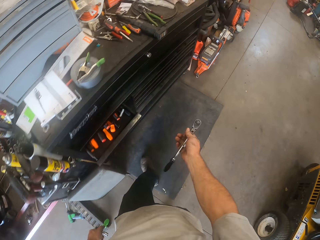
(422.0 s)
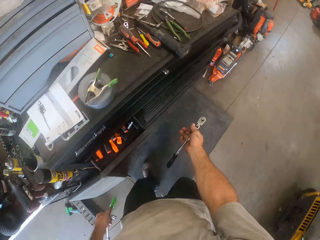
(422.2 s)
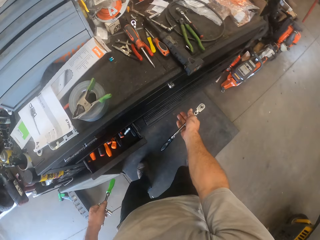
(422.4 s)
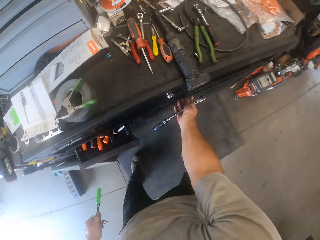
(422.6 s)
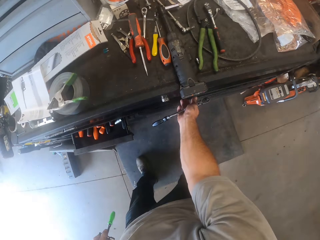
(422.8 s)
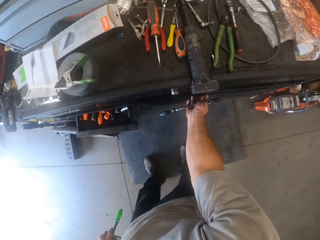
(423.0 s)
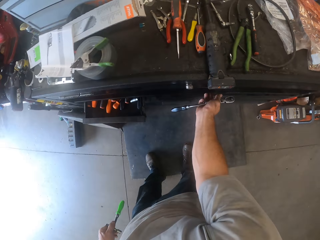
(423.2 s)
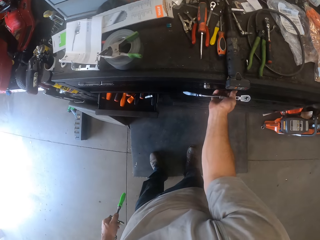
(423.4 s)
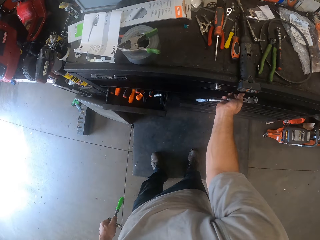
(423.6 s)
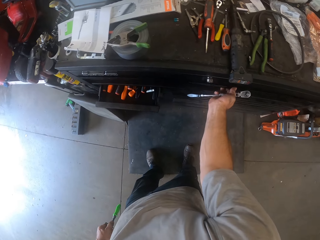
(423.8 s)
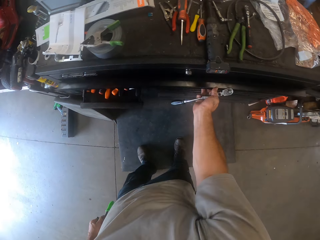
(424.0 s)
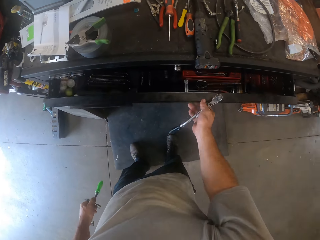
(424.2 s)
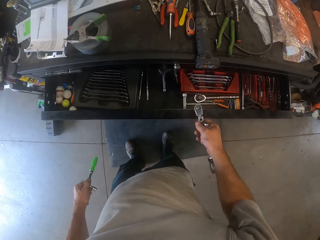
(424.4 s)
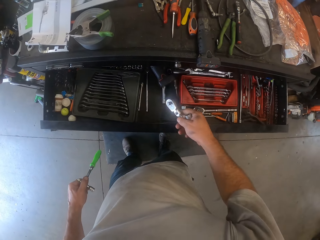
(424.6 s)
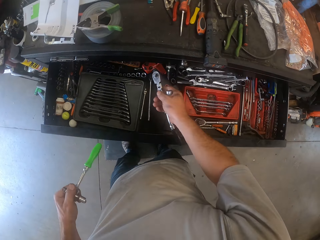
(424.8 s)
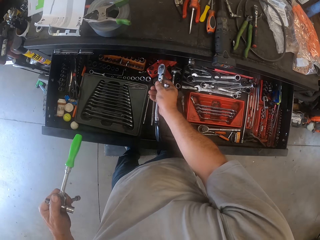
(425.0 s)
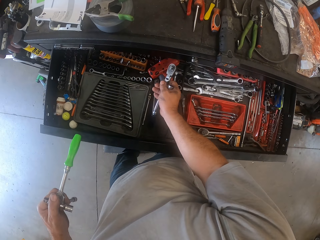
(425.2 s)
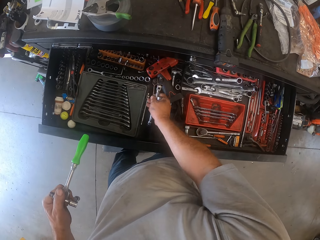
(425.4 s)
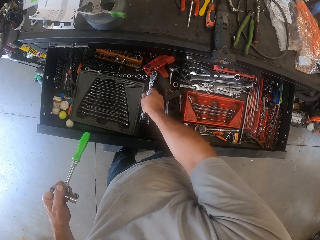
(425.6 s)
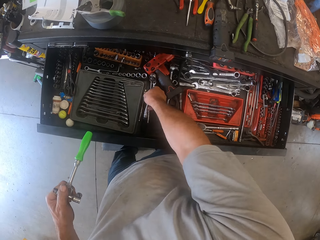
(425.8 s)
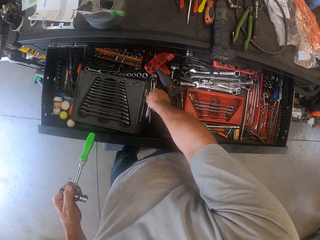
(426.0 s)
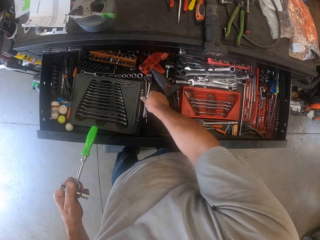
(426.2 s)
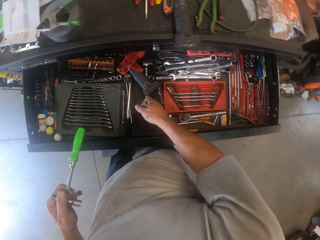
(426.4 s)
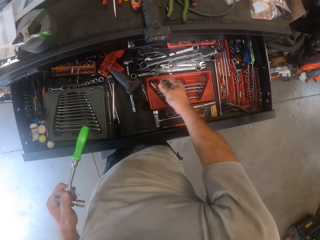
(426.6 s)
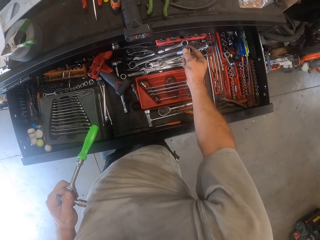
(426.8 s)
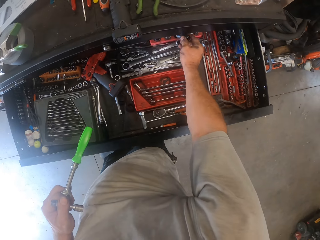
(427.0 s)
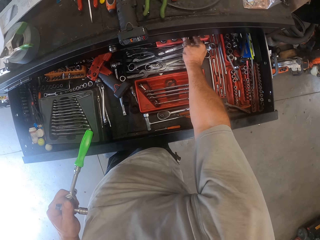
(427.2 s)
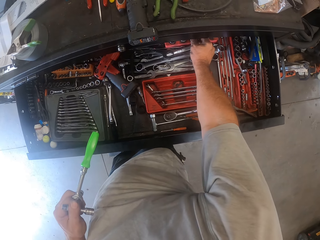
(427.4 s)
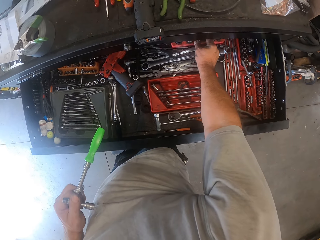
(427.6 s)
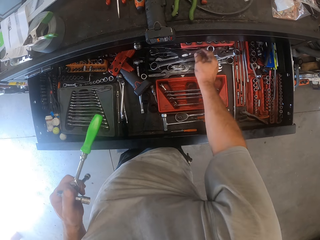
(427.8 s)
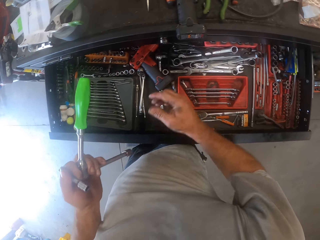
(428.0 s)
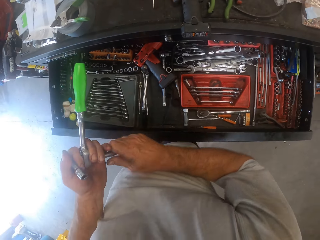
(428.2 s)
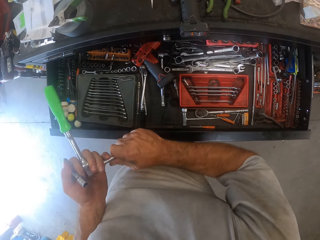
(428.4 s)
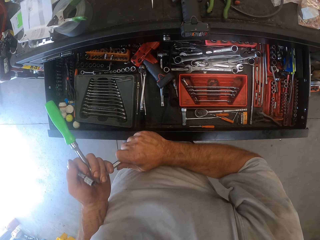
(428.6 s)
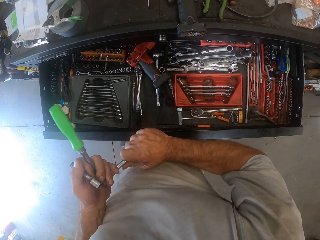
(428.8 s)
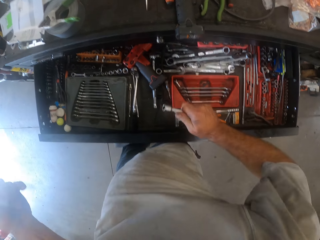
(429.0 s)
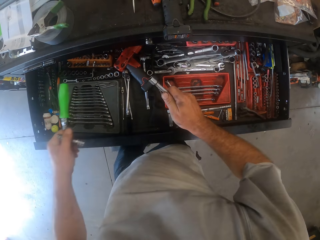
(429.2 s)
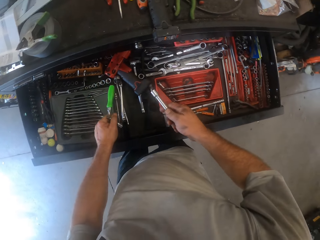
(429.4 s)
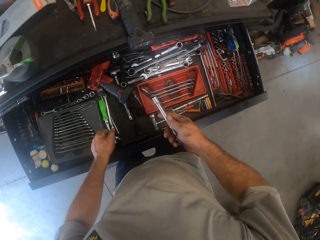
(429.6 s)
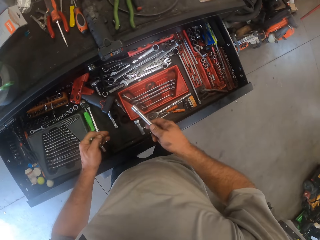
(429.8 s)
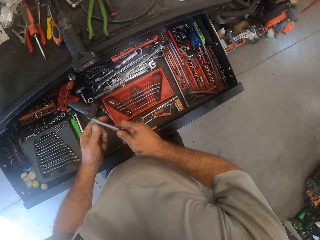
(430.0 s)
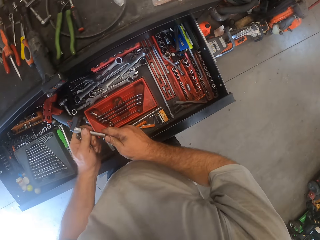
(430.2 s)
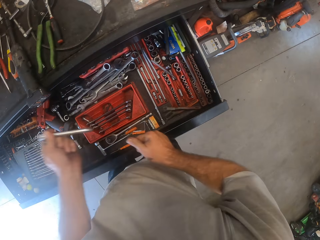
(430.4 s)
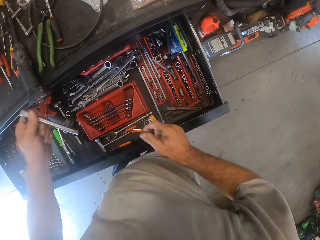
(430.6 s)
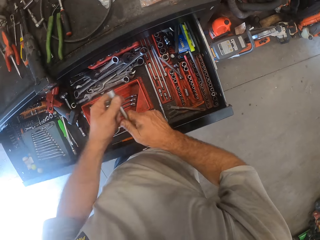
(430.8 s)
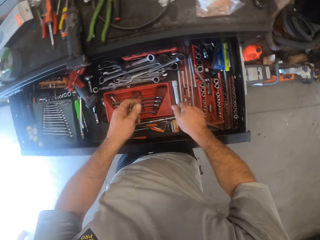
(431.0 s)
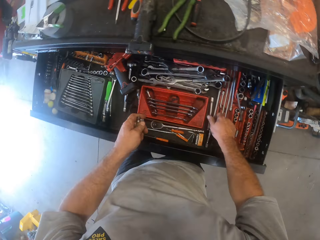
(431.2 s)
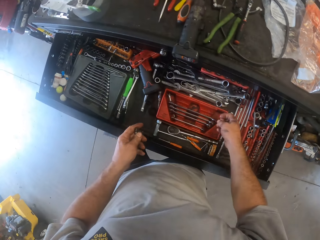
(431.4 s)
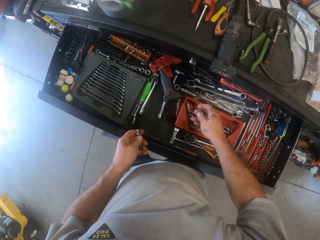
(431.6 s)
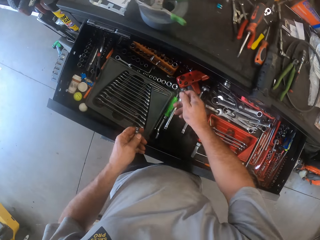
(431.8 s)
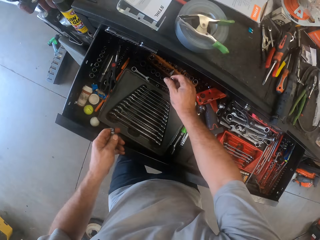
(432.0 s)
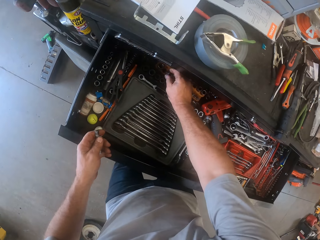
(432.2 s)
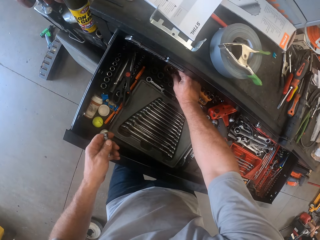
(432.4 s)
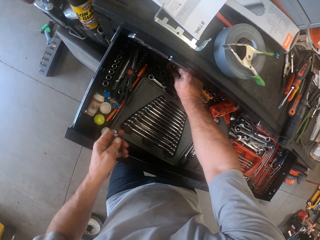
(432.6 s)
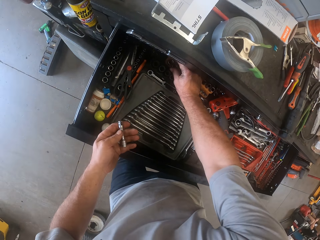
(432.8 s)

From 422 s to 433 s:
The camera wearer opens the tool cabinet drawer or shelf. They put the ratchet handle in the shelf. They arrange the spanners in the drawer. They detach the wheel wrench. They put the screwdriver in the shelf.

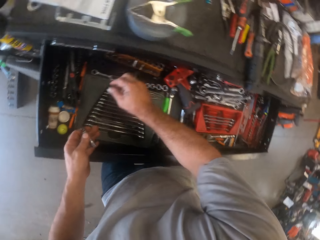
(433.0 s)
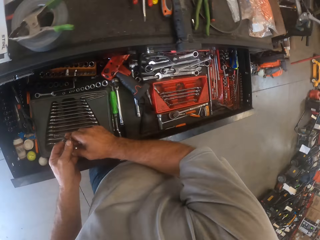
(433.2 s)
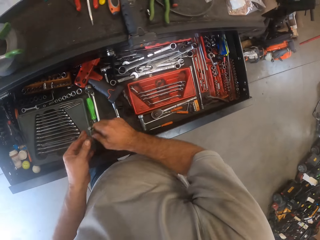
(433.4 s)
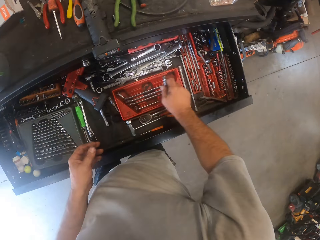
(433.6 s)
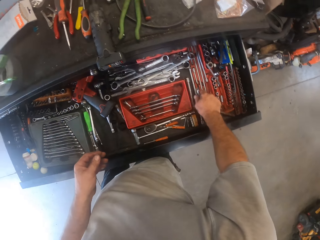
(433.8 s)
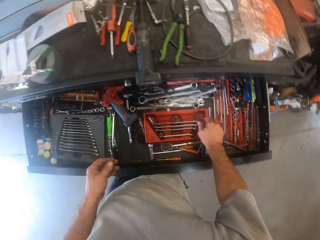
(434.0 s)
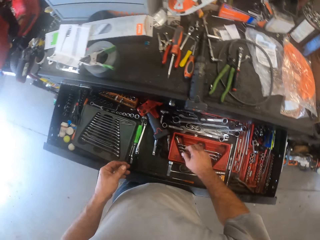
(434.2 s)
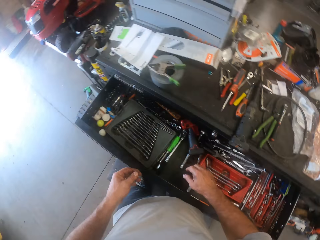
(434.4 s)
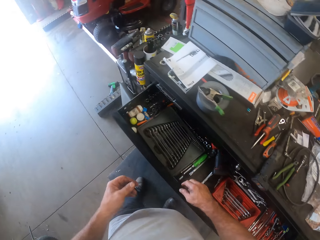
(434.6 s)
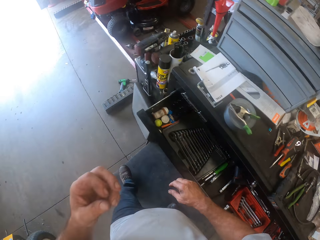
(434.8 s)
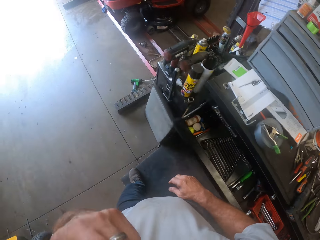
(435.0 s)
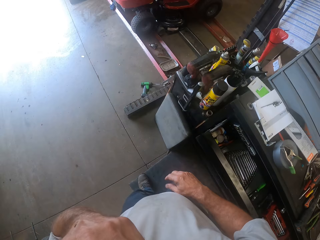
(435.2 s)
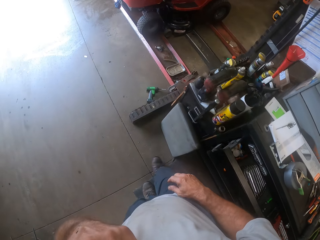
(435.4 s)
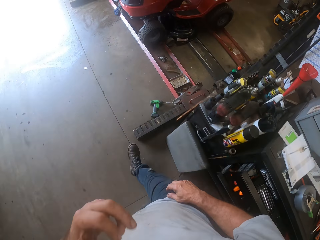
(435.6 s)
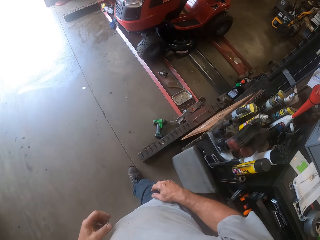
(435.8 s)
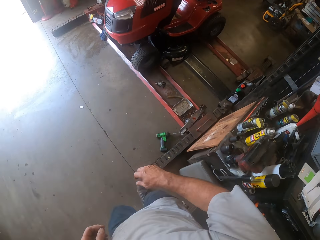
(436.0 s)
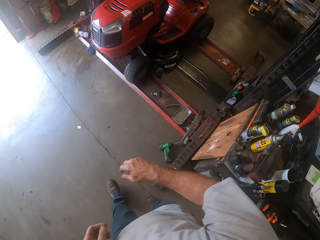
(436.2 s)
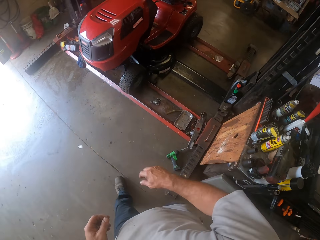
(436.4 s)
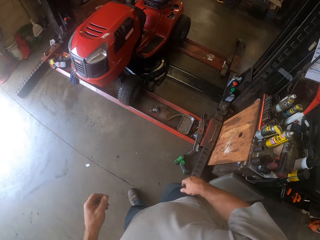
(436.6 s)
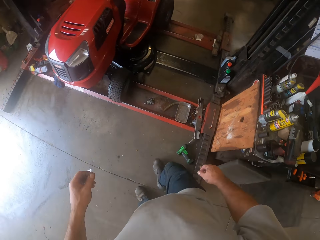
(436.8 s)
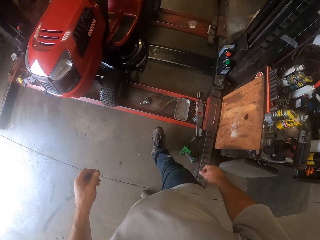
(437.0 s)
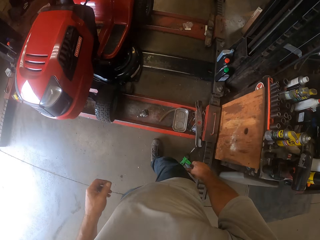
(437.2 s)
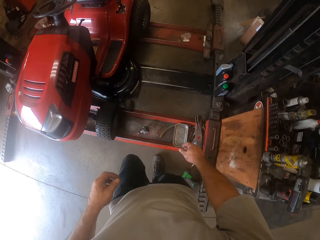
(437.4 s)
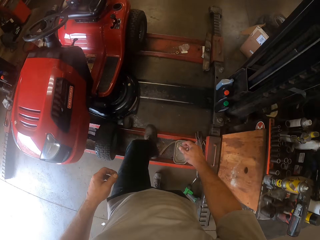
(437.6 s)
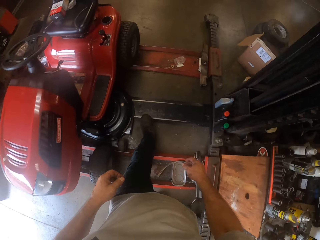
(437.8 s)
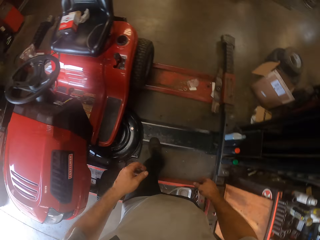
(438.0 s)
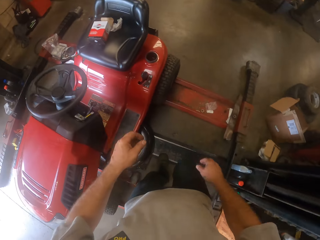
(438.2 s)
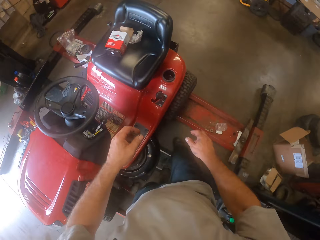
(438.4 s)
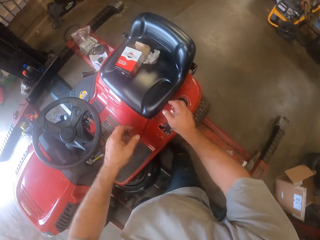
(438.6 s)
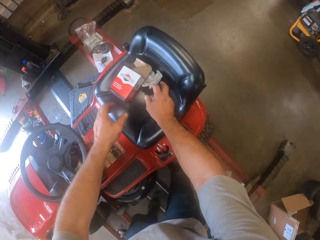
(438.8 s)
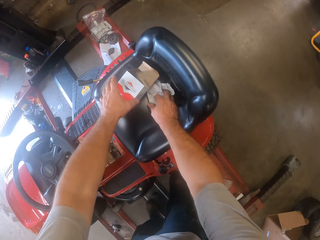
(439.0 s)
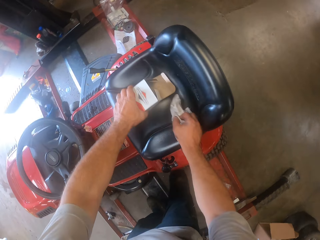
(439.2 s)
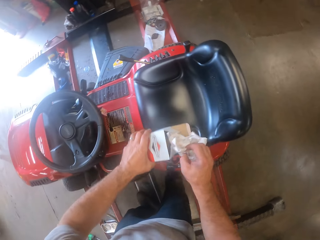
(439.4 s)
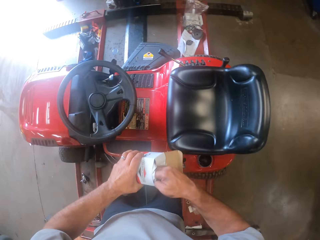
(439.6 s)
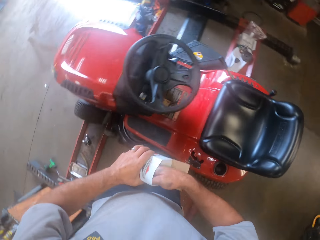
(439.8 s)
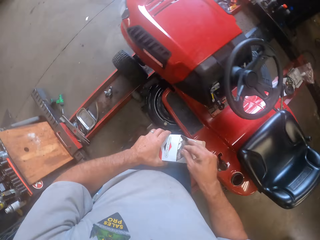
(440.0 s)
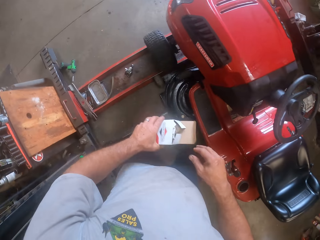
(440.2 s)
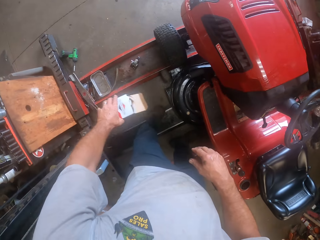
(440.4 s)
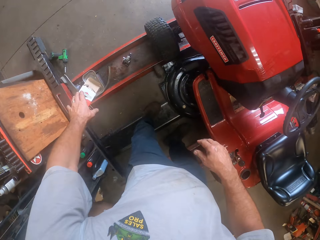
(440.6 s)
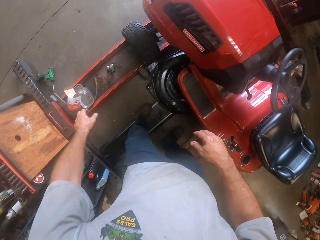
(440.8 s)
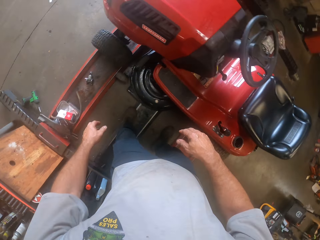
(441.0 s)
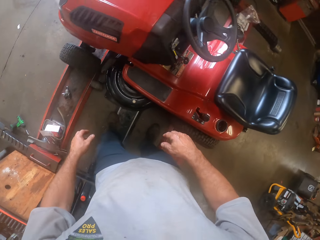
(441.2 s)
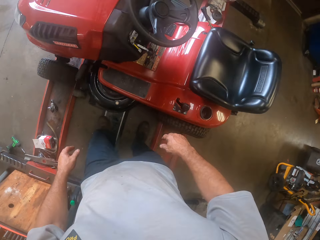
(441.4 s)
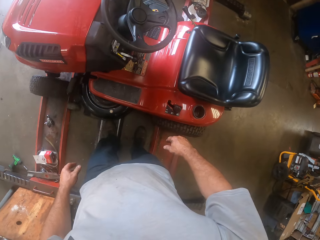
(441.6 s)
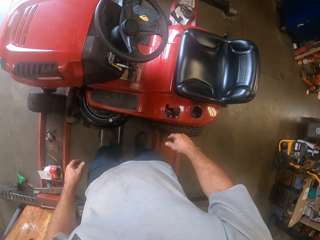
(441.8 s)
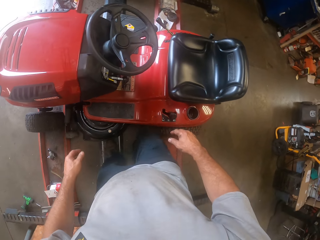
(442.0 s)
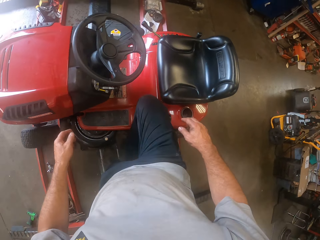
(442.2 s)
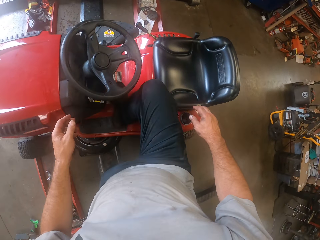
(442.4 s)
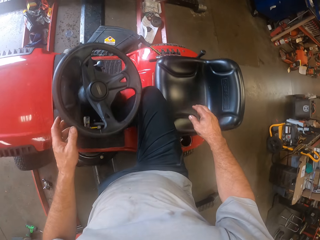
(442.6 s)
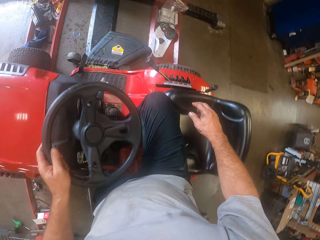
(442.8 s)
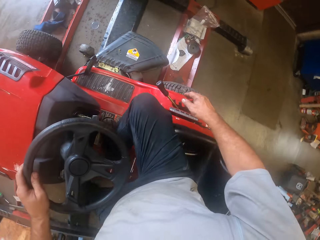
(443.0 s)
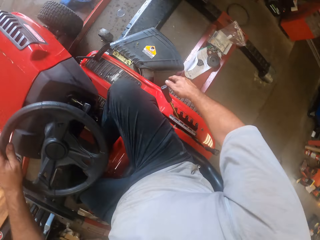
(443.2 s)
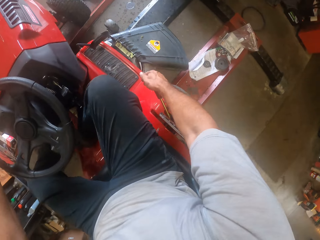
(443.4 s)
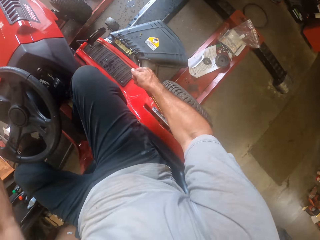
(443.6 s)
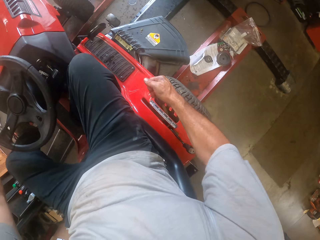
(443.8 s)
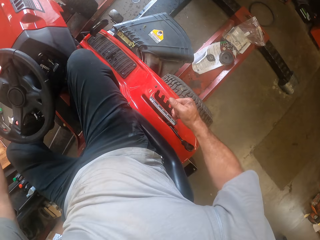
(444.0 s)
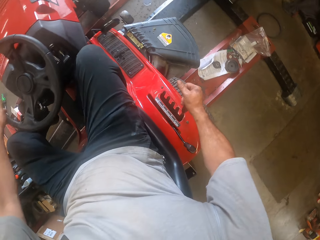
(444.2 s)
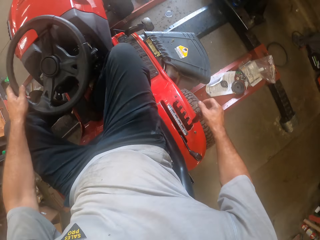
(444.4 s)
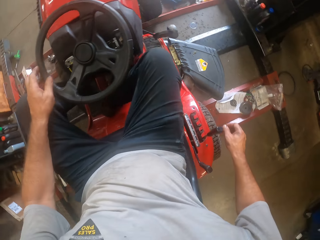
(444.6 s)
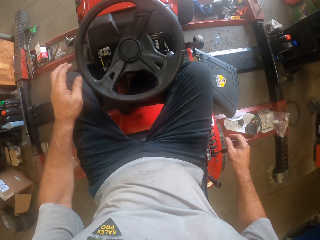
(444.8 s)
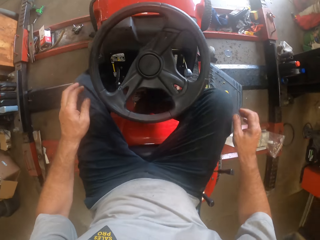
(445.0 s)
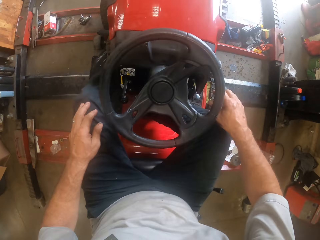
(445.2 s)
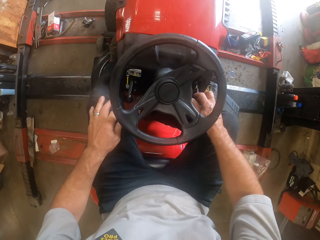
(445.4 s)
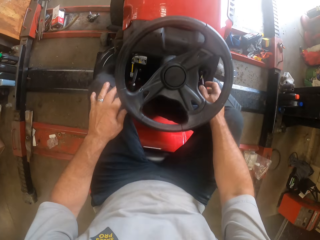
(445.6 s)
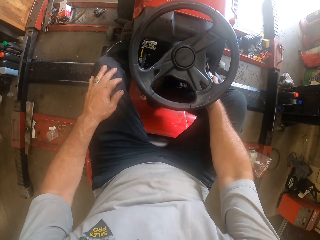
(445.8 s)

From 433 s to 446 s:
The camera wearer touches his face with his left hand. He closes the tool cabinet drawer. He walks back across the workshop to the lawn mower. He picks up a box or small carton of something from the zero turn lawn mower seat and picks up a paper from the zero turn lawn mower. He puts the paper in the box. He drops the box and nylon on the mower worktable. He throws the box on the floor. He climbs on the lawn mower. He sits in the zero turn lawn mower. He pushes back the speed control lever.
